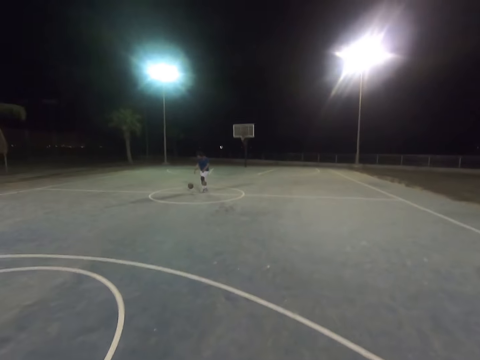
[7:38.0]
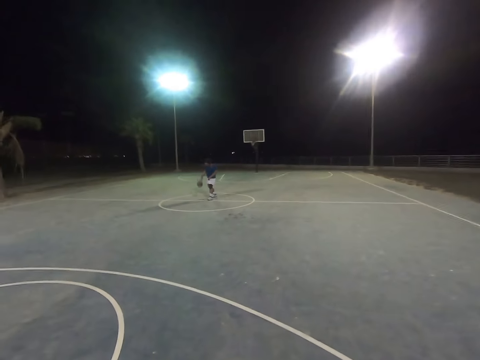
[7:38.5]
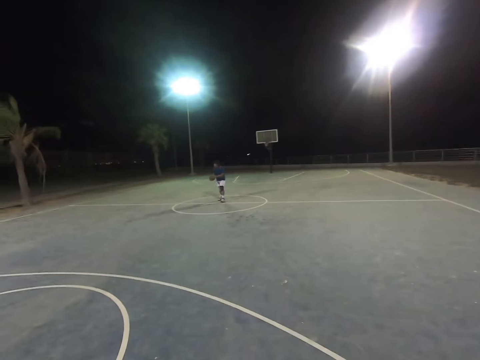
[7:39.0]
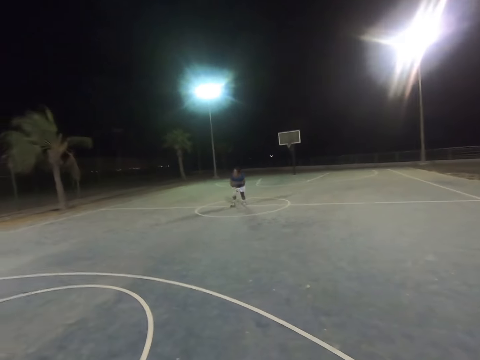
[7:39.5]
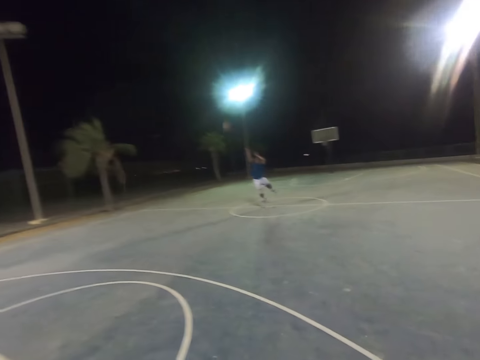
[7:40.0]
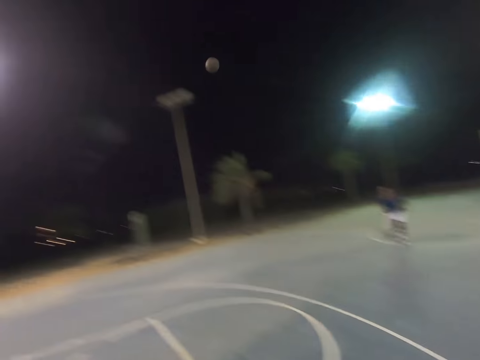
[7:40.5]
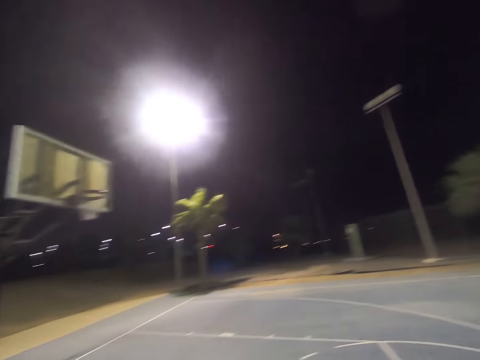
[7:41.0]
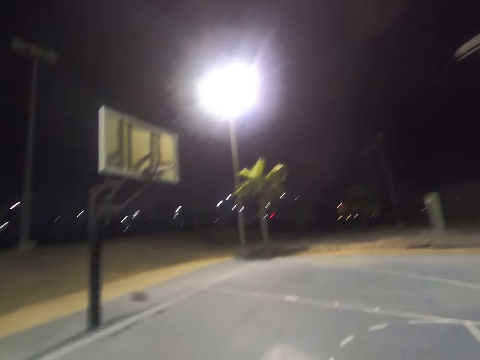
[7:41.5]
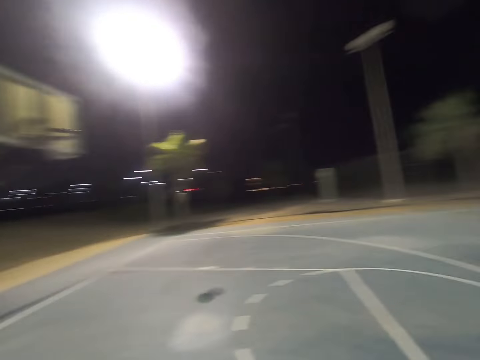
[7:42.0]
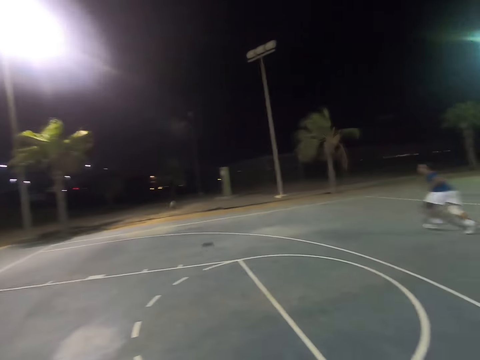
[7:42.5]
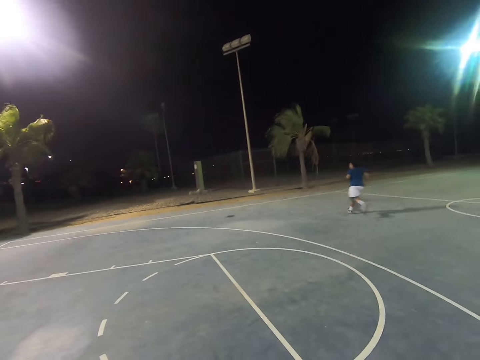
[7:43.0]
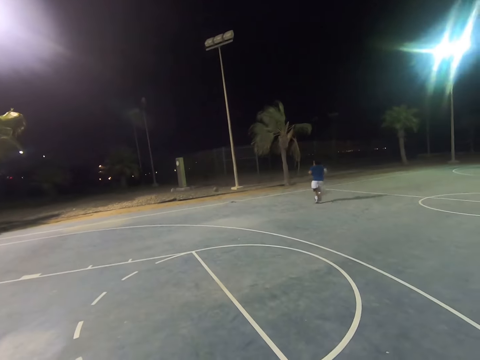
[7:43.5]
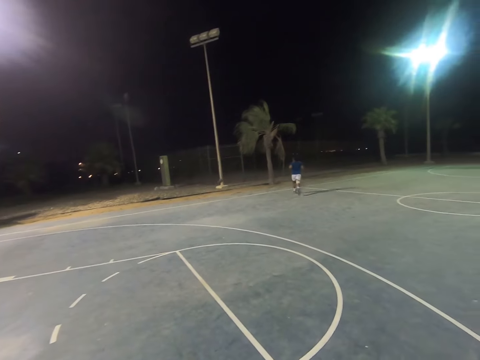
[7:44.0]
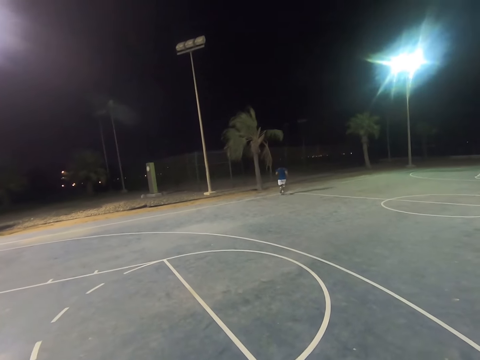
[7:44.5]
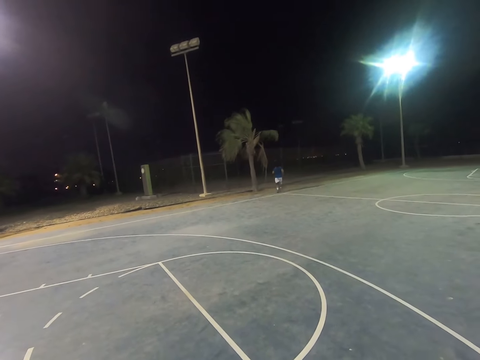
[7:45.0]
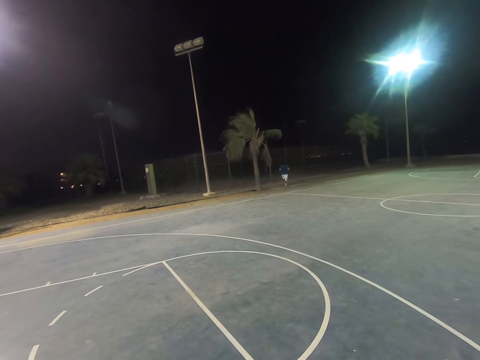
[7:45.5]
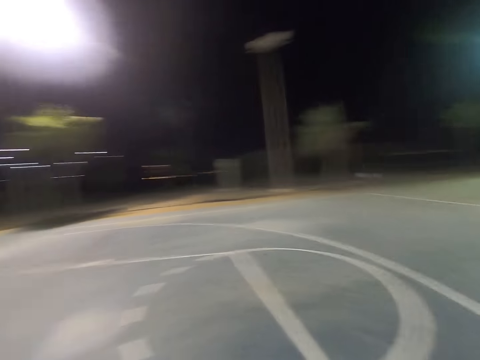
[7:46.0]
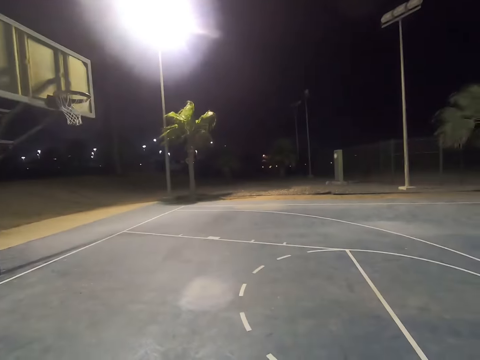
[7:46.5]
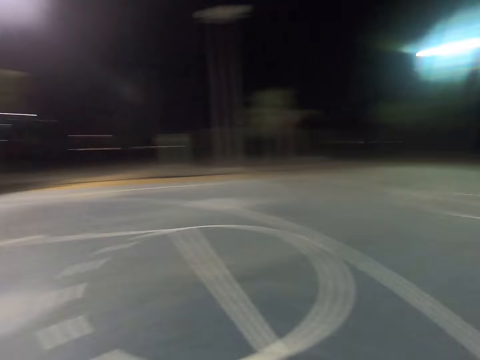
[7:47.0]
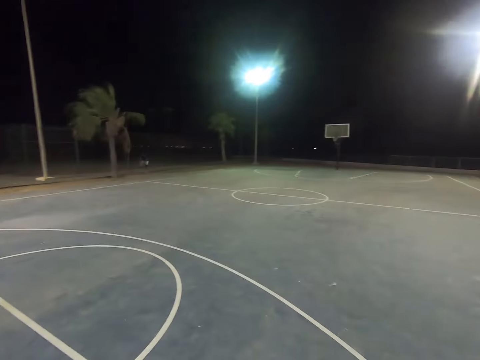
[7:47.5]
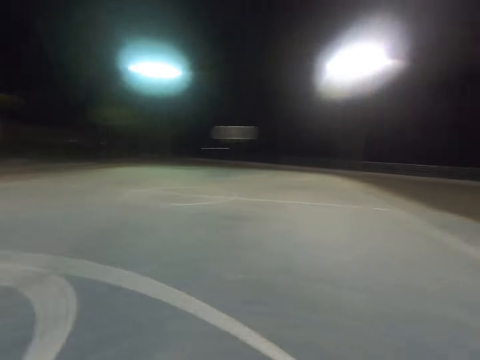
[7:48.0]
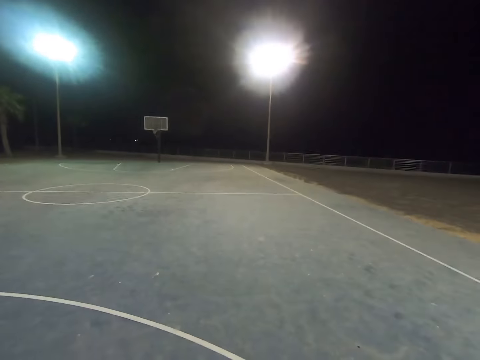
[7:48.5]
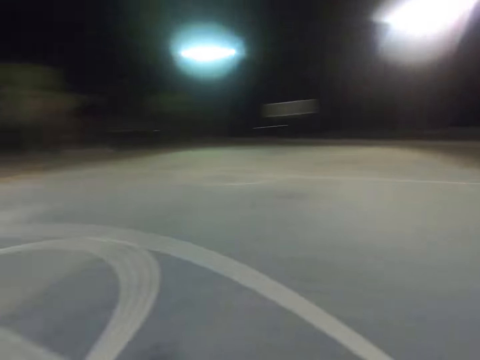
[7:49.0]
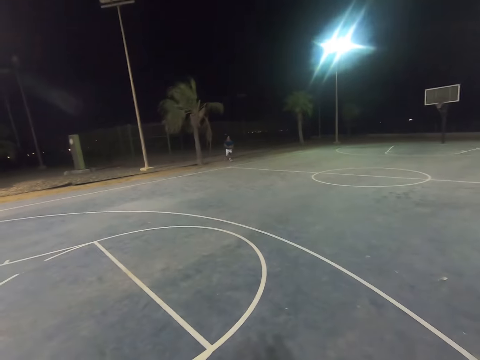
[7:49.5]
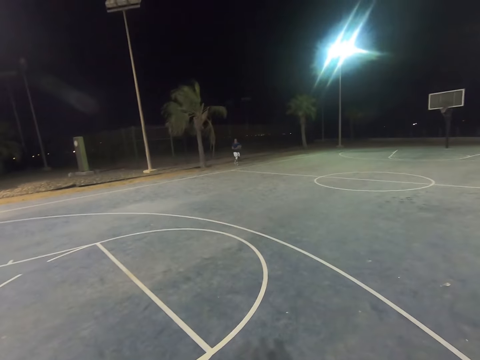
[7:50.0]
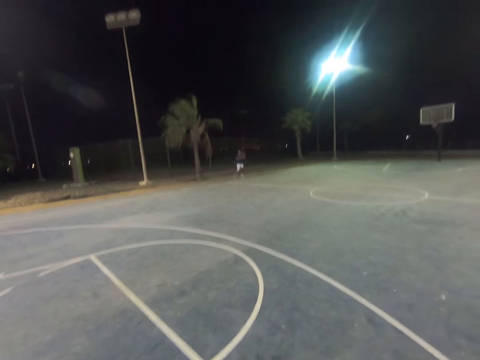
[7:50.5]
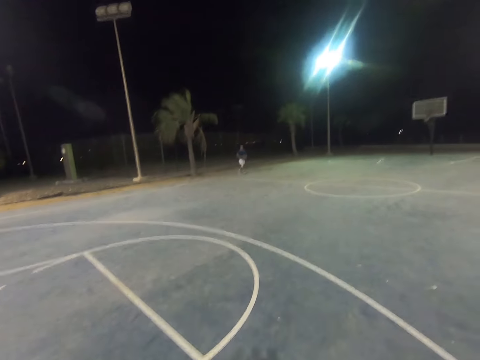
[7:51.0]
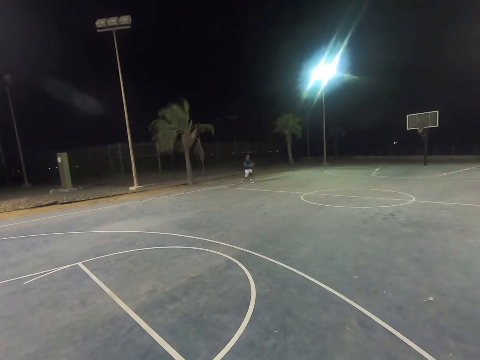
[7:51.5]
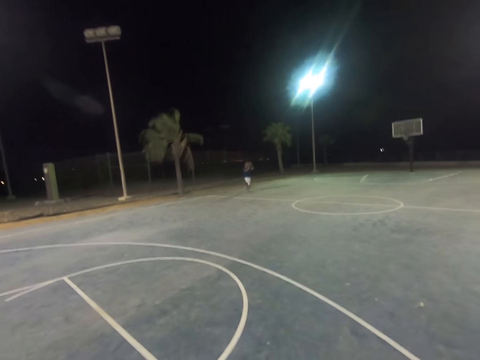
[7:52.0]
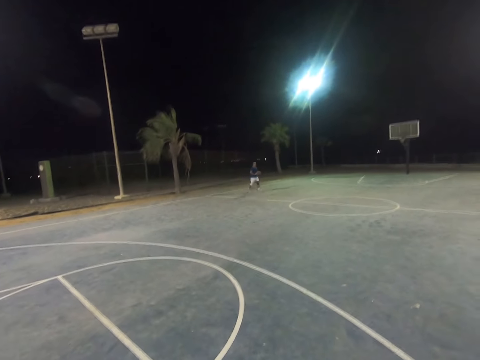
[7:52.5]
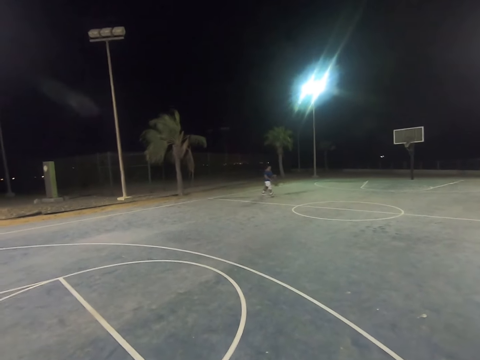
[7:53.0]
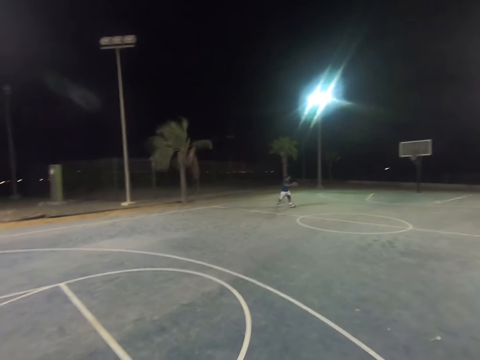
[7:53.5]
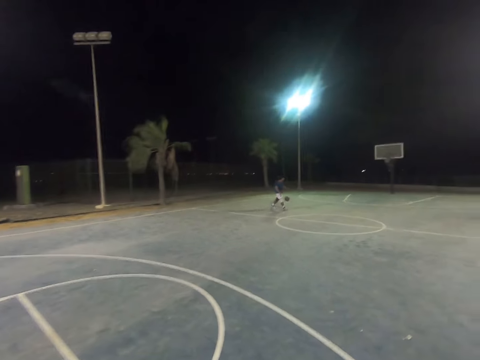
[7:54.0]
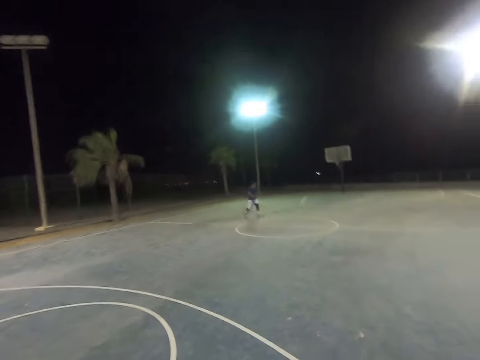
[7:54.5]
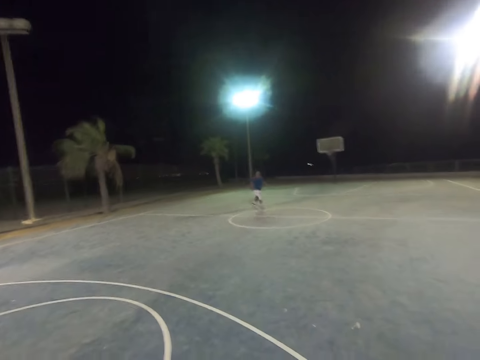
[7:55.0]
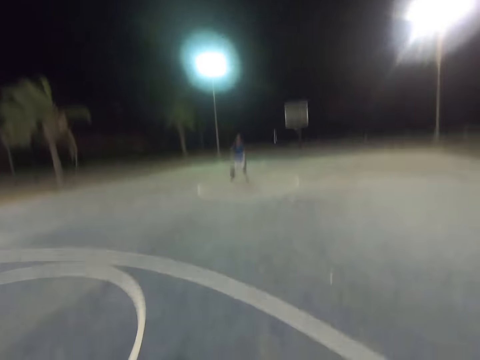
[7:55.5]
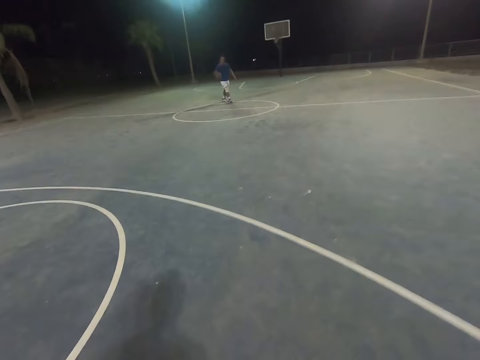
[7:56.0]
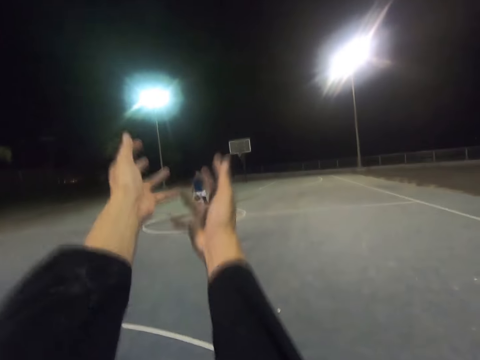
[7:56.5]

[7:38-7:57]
A man throws the basketball. The man runs towards the basketball. The camera wearer looks around. The man walks. The camera wearer looks at the man. They dribble the basketball.

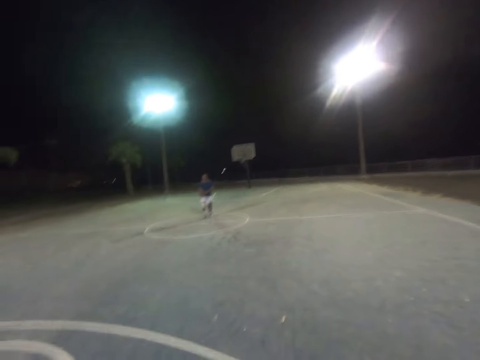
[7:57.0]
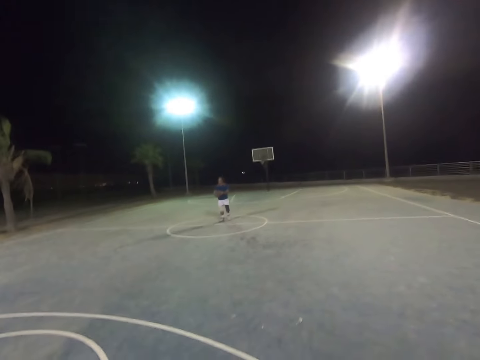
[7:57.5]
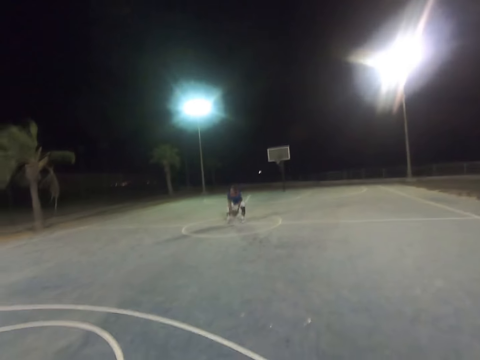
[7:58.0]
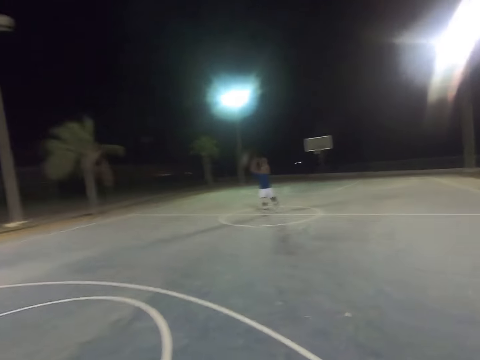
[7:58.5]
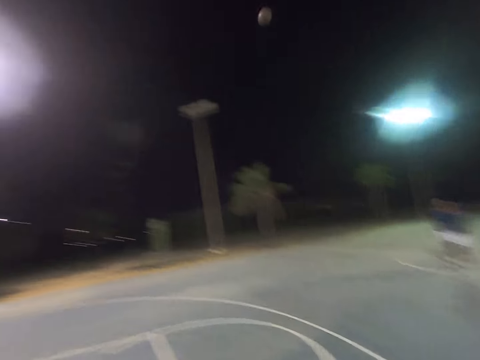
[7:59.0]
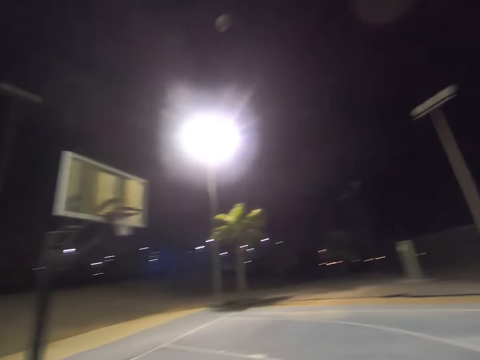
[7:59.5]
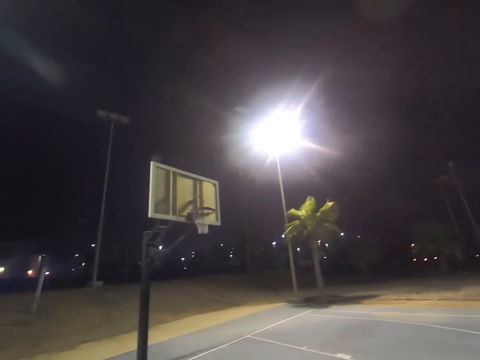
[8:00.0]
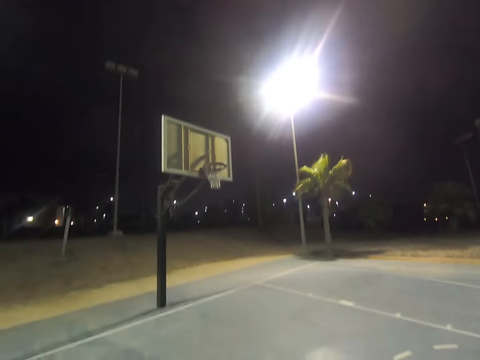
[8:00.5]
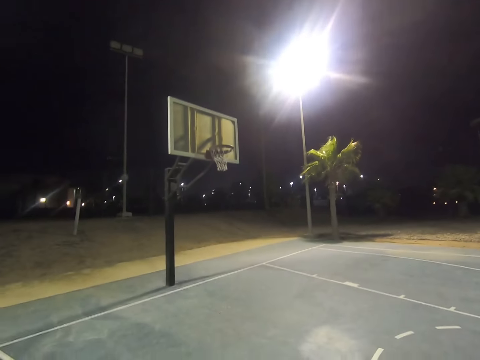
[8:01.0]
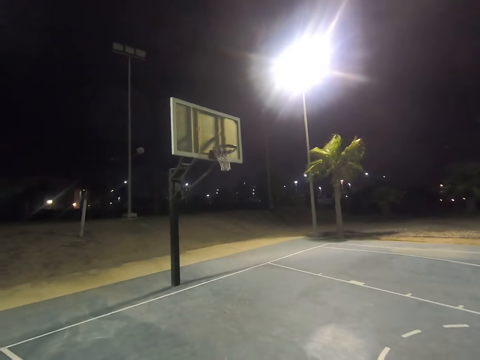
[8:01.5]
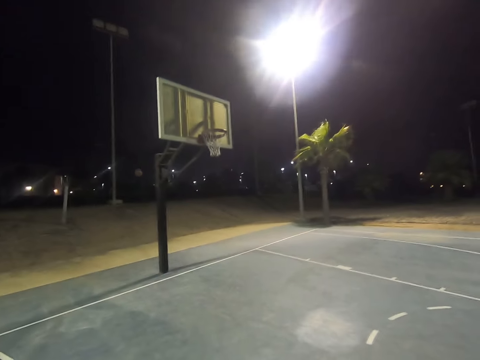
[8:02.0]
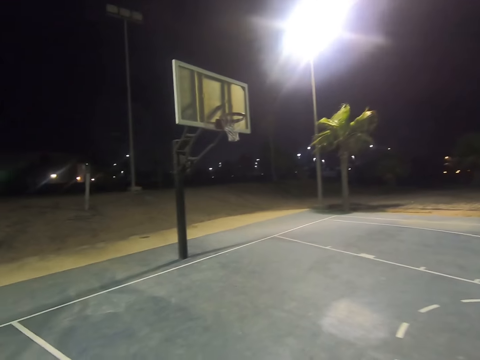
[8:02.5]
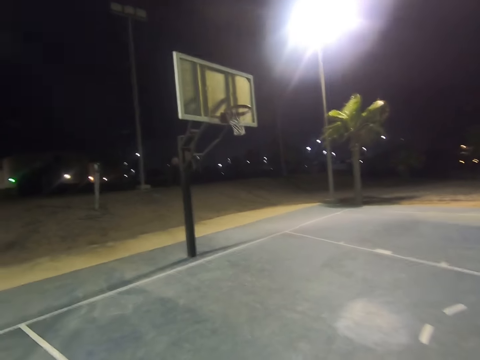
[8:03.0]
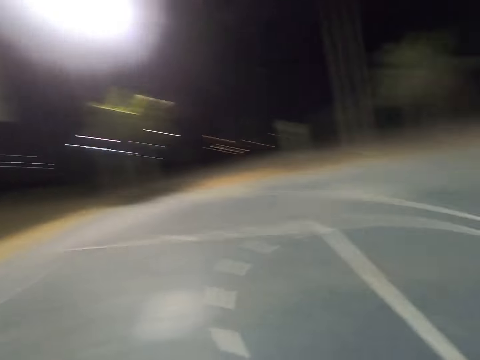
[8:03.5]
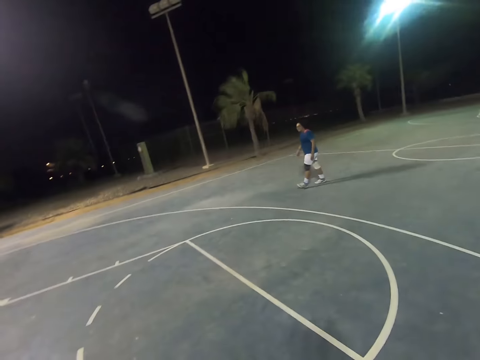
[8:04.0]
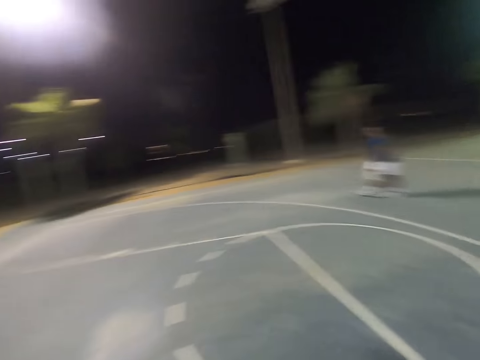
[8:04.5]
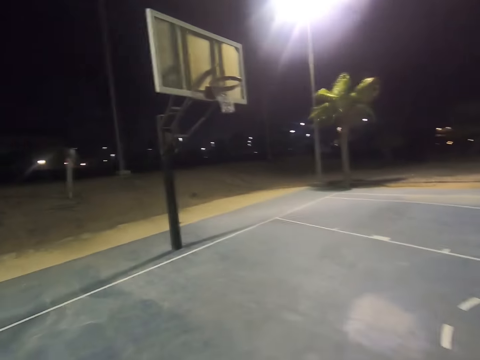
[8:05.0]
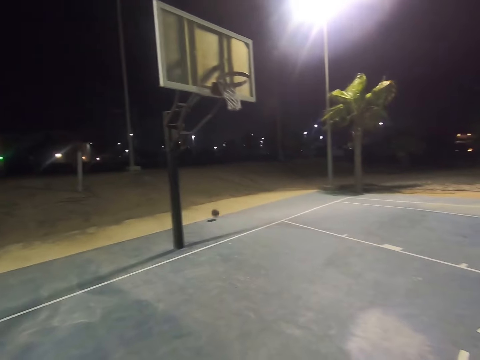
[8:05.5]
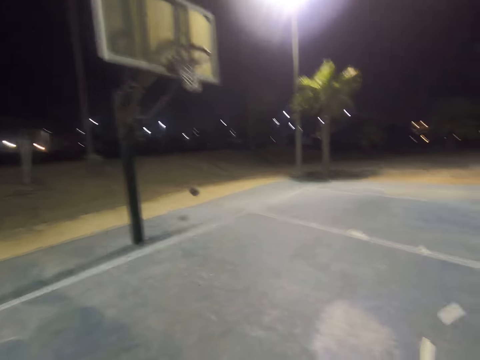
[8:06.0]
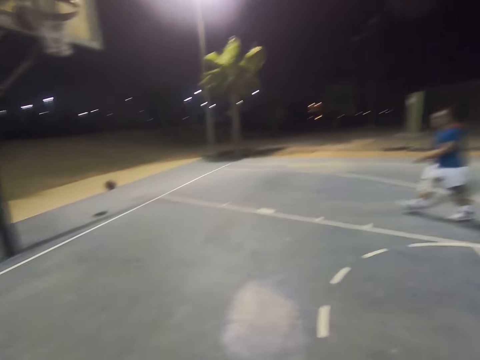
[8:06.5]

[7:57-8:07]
A man throws the basketball. The camera wearer looks at the basketball.
